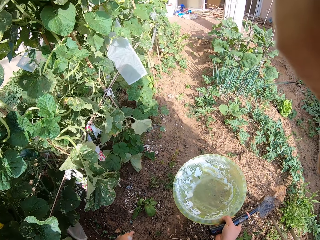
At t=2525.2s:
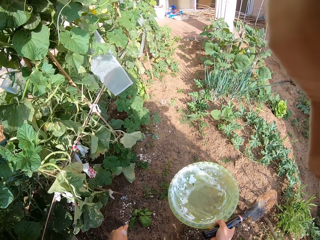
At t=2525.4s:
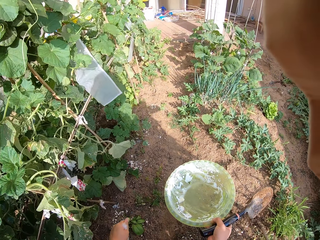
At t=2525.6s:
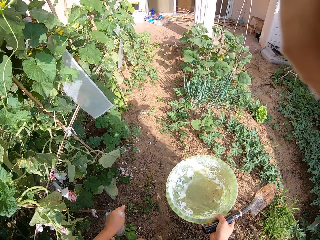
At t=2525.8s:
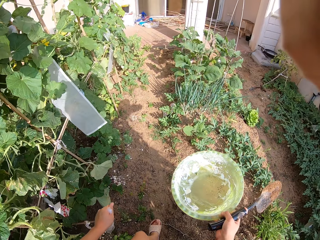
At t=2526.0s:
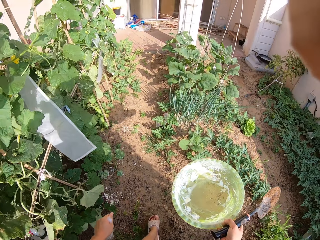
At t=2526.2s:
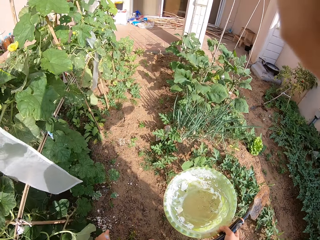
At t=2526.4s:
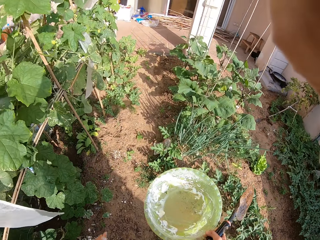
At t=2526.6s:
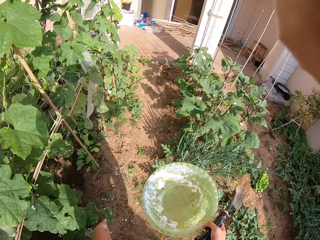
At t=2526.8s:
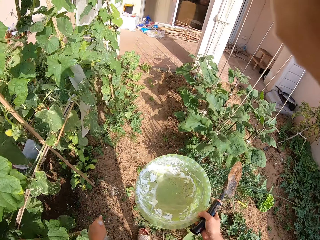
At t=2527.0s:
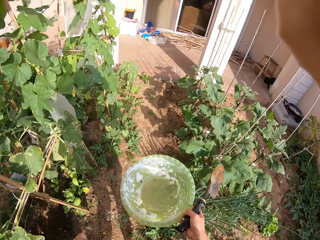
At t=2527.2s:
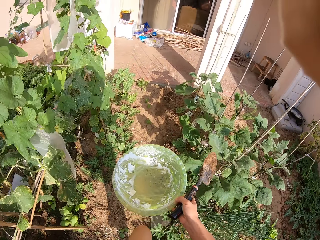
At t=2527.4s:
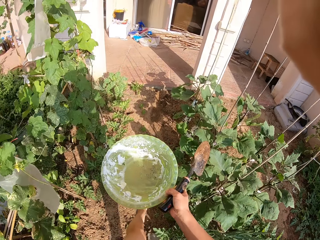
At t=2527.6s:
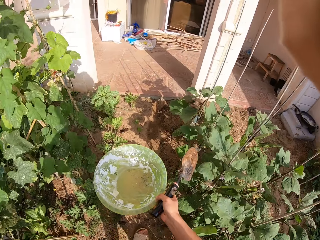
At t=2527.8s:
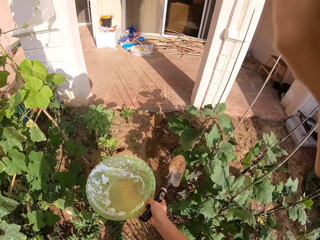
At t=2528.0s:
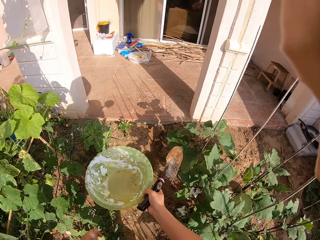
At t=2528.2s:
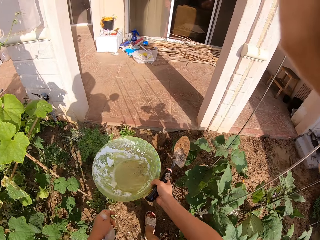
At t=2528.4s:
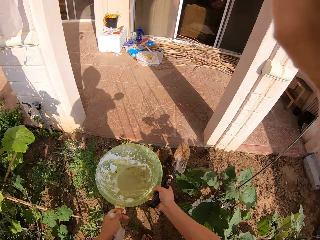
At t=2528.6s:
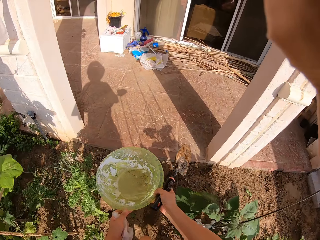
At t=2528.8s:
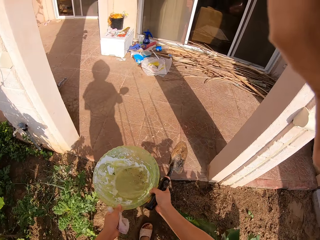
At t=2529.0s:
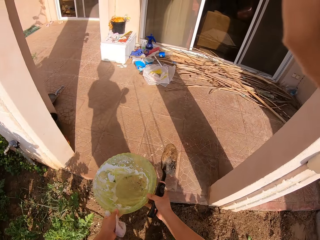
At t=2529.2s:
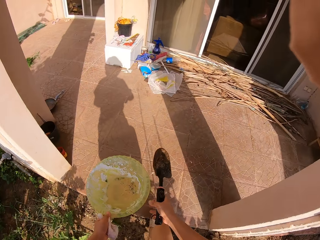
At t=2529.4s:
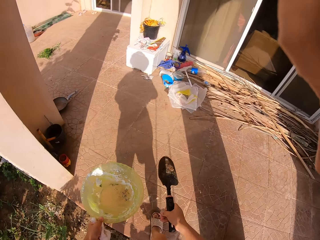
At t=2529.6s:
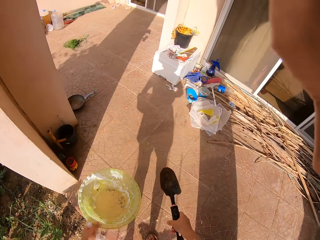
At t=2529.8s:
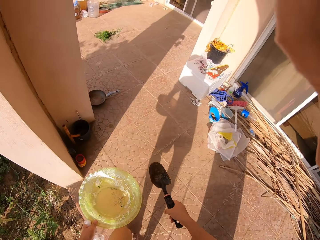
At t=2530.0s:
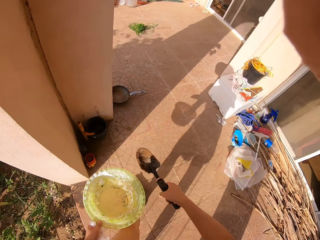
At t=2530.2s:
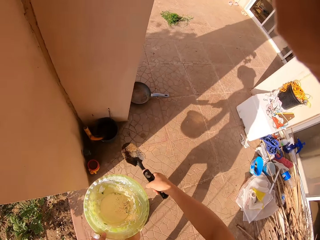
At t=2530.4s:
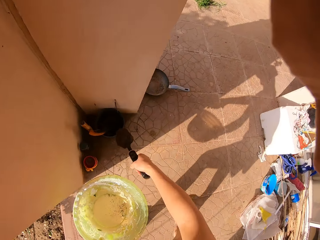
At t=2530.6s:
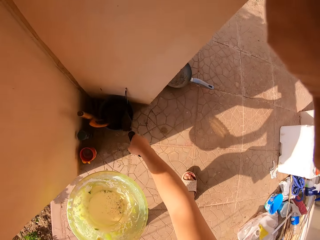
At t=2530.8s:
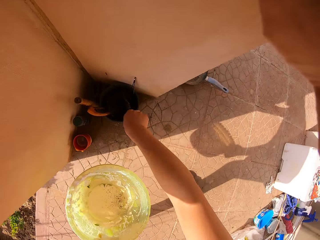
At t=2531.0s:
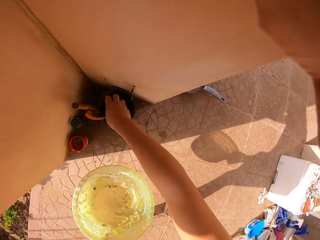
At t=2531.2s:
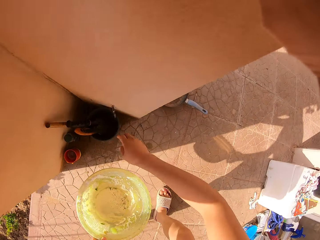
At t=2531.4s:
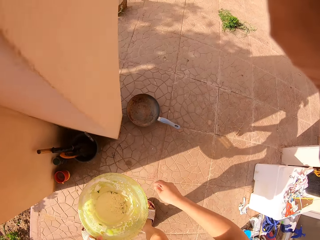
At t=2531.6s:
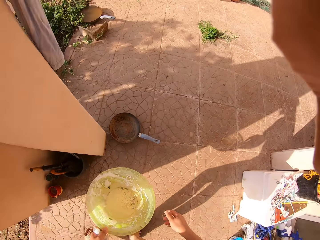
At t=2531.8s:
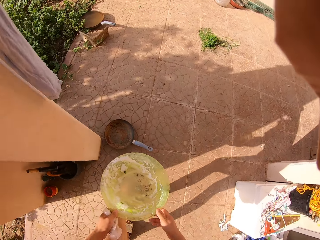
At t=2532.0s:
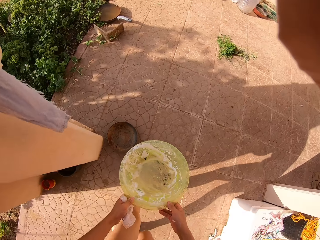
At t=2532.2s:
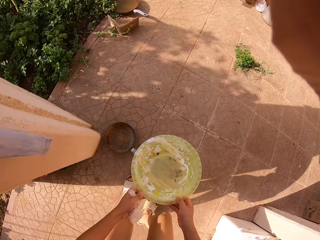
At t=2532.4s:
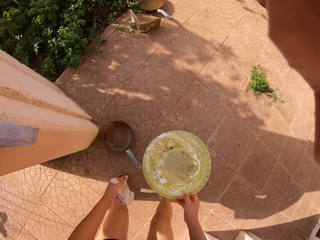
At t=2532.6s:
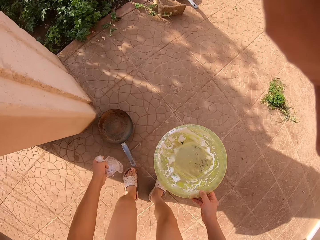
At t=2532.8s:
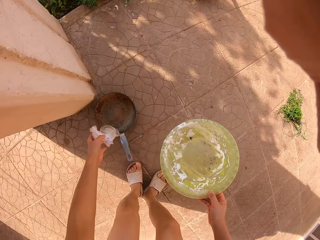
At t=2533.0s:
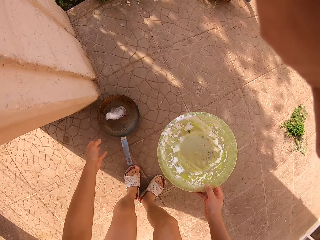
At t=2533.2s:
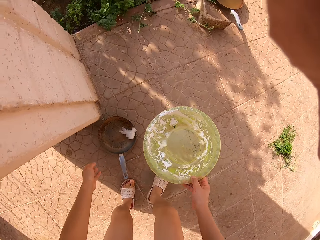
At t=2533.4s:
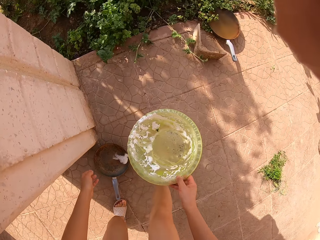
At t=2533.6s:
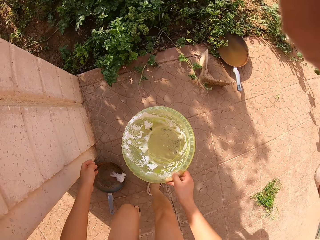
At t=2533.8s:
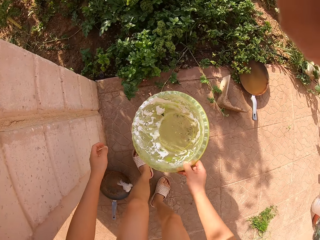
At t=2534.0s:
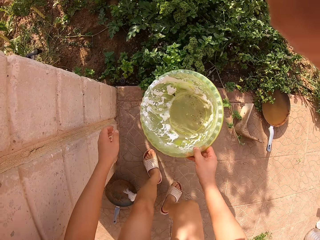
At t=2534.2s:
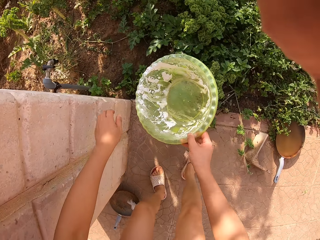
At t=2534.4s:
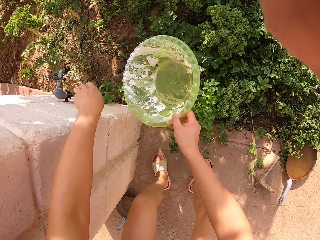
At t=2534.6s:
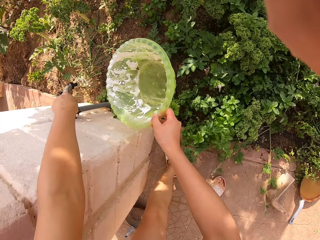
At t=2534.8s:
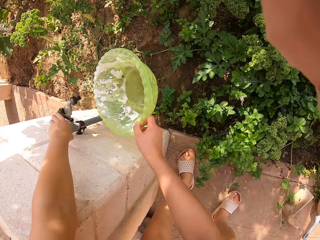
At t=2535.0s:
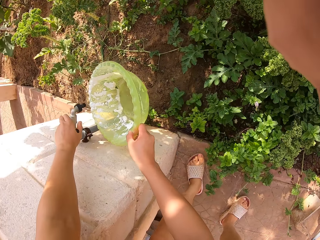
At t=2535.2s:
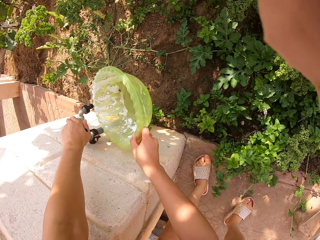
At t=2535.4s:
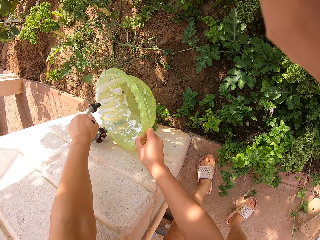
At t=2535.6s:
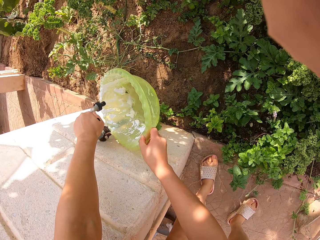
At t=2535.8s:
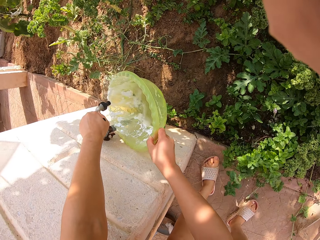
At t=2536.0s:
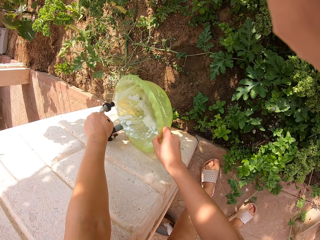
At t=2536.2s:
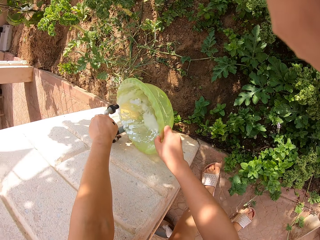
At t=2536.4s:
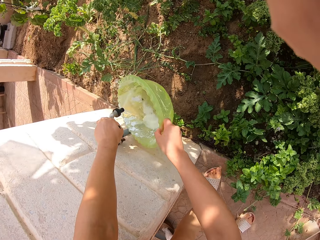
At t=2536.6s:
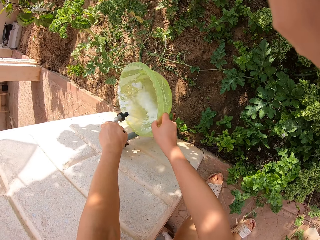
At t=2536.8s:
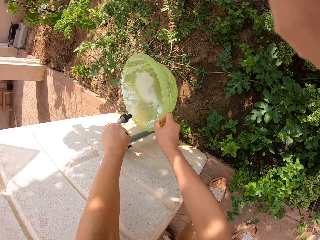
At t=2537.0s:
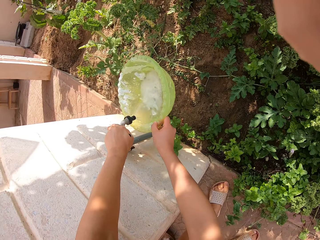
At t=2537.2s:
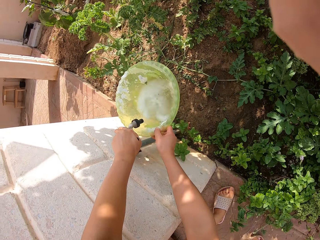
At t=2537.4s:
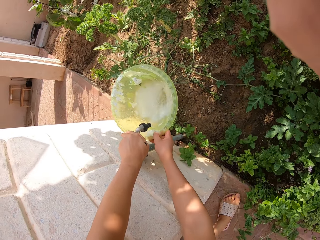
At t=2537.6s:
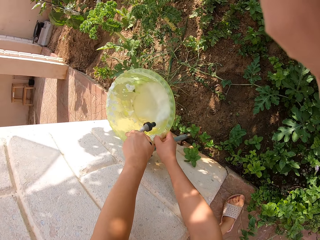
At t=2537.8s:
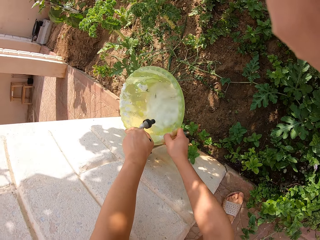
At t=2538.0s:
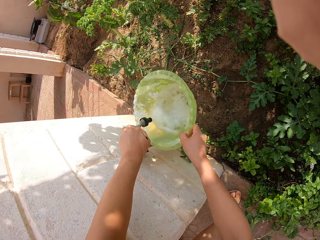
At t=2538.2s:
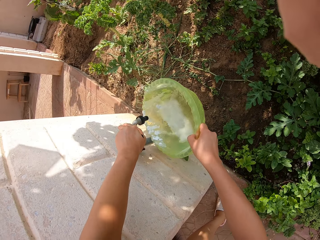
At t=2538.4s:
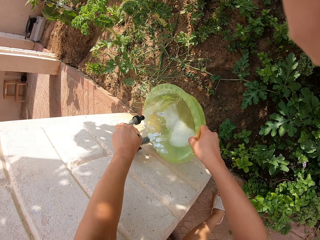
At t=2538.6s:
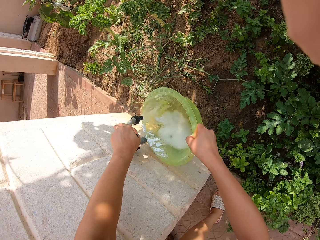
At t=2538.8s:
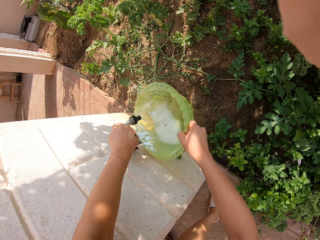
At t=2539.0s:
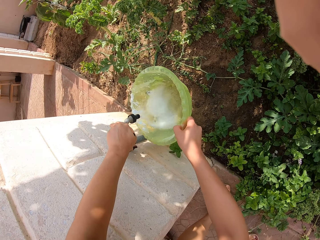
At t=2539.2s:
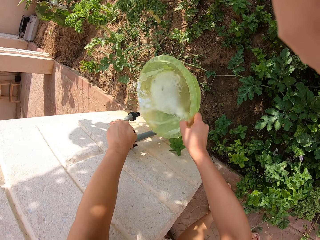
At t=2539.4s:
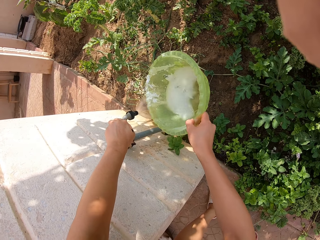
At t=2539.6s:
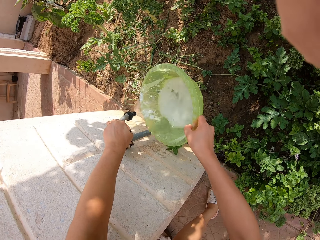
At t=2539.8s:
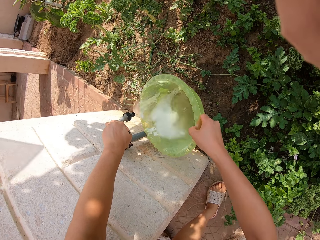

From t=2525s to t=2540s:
The camera wearer walks around the garden. They put the gardening trowel in the container. They put the polythene bag in the pan. They open the tap. They run water in the bowl.

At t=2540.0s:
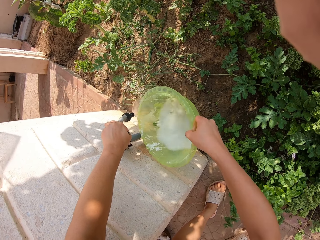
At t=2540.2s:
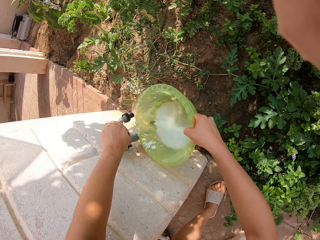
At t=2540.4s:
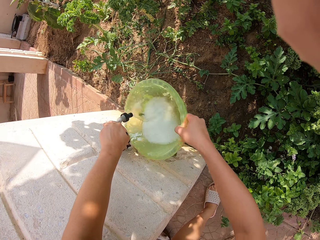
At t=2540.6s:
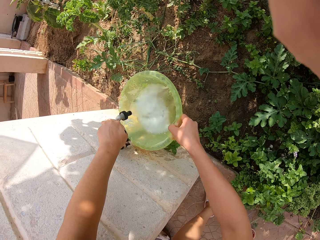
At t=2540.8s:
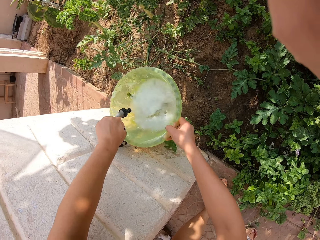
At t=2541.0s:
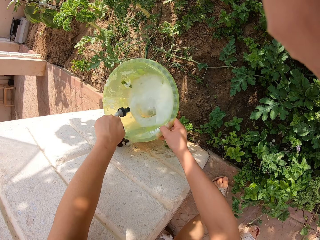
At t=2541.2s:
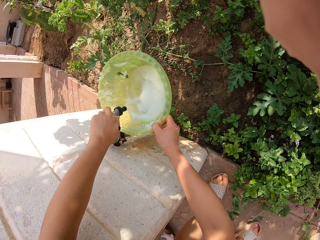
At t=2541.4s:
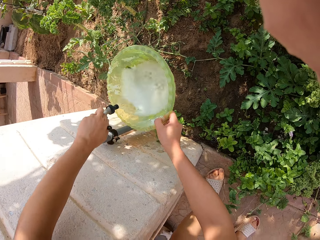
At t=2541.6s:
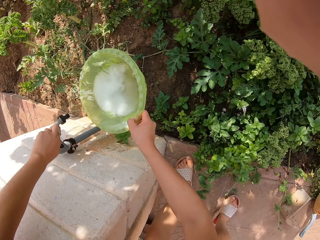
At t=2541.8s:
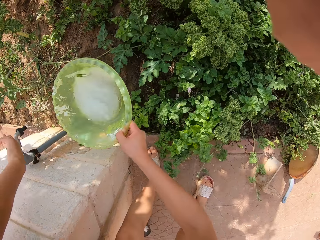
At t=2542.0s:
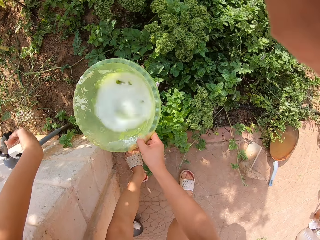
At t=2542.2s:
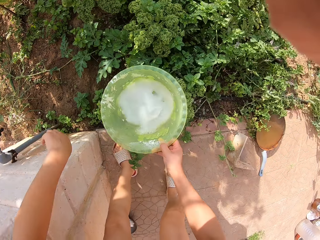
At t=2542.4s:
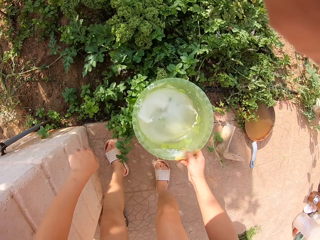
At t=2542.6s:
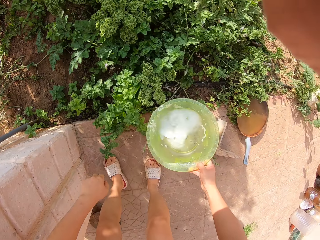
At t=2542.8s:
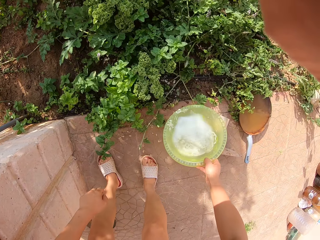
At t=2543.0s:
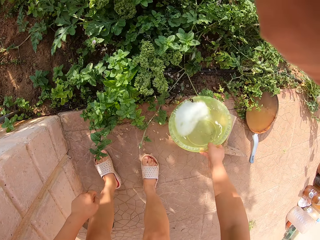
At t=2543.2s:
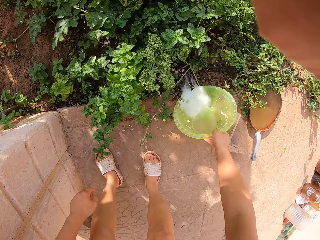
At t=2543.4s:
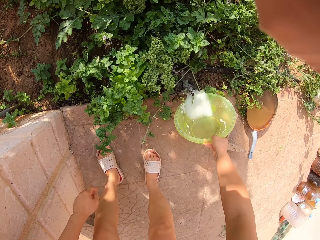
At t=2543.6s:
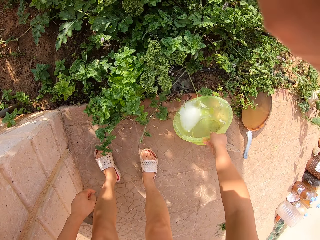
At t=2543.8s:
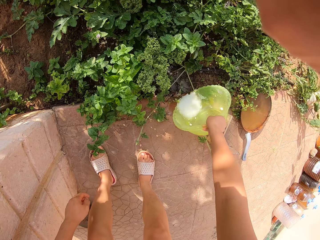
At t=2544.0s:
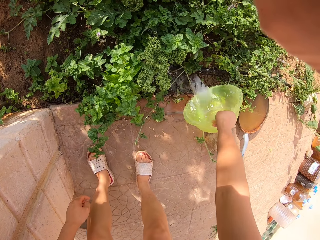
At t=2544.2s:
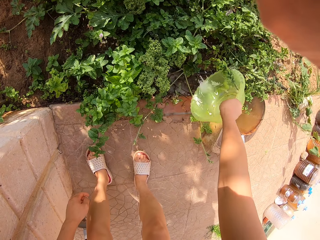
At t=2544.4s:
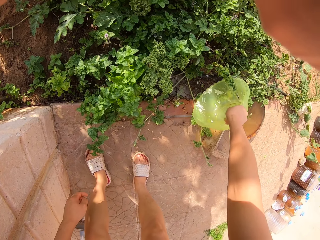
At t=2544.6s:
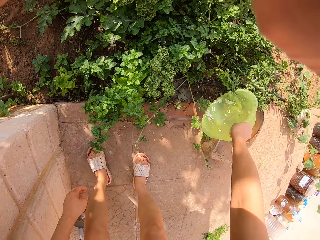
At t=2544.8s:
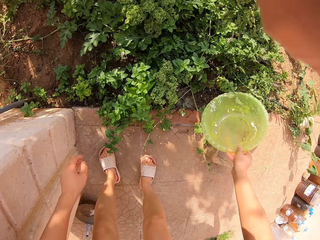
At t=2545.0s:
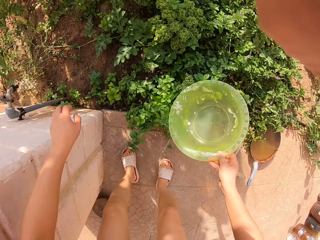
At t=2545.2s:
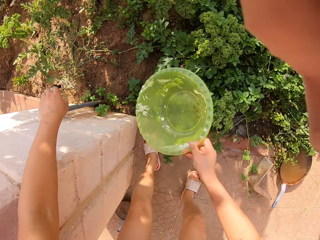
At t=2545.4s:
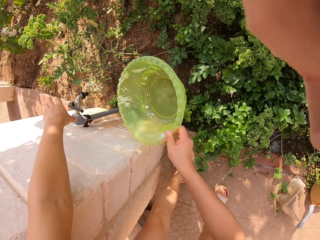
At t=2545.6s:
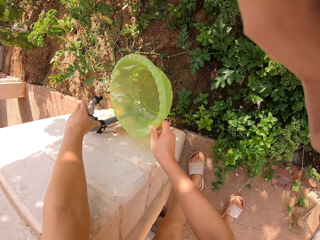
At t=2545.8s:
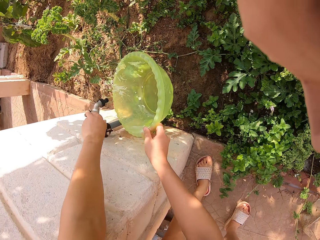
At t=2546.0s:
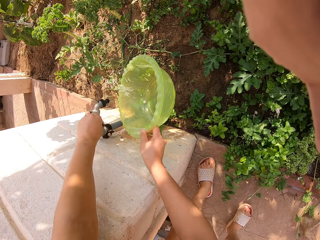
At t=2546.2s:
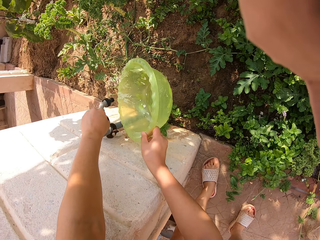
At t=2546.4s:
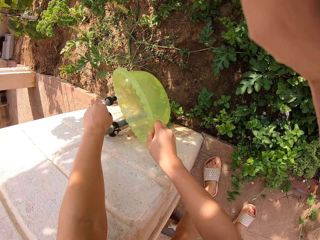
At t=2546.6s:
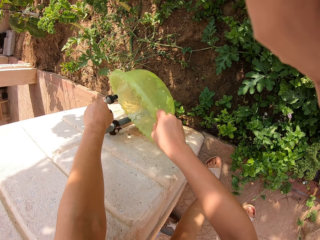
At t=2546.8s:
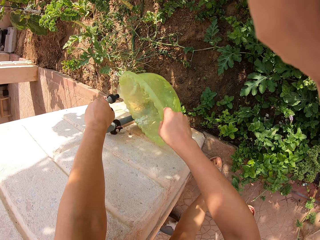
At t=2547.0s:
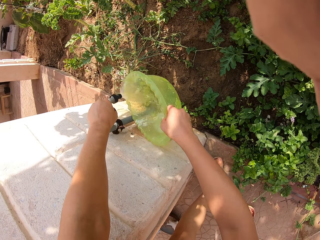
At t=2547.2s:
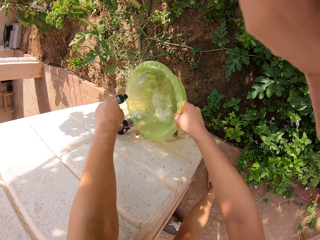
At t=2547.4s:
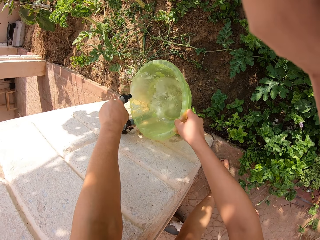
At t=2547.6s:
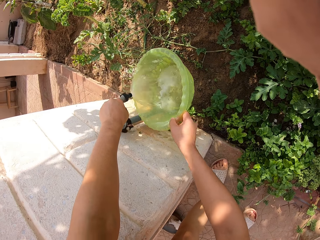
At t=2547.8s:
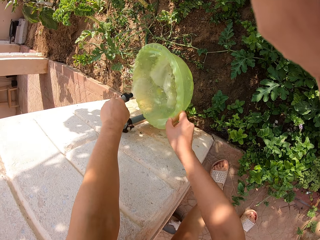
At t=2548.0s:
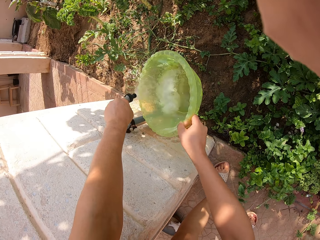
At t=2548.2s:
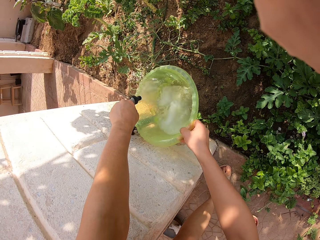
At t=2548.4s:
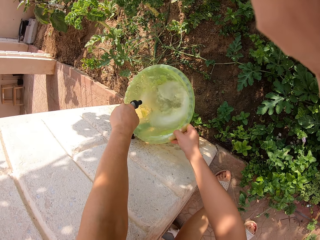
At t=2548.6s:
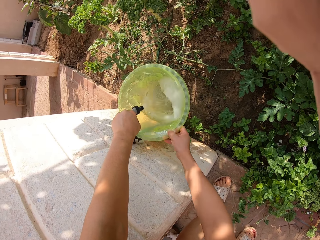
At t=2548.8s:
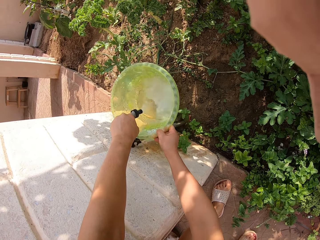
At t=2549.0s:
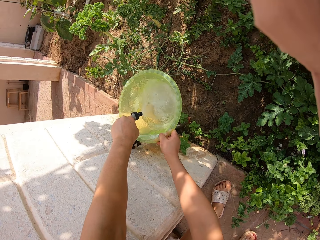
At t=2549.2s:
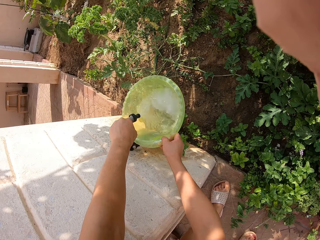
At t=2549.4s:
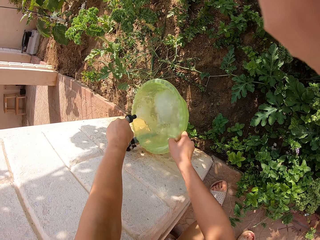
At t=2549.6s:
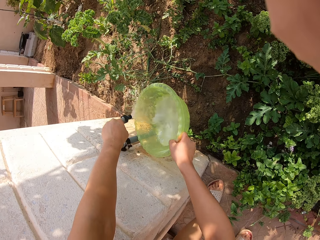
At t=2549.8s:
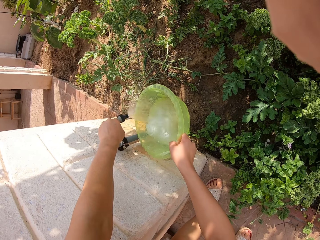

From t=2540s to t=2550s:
The camera wearer closes the tap. They pour water on the garden. They run water in the bowl. They open the tap.
